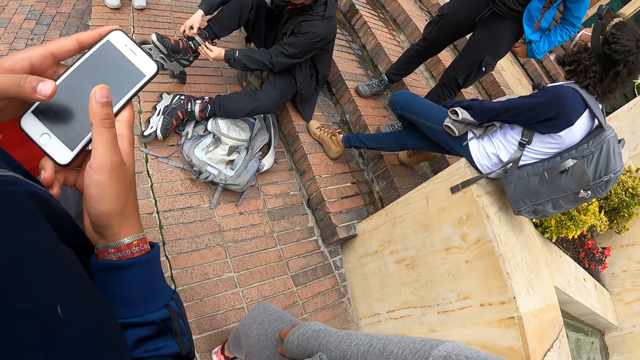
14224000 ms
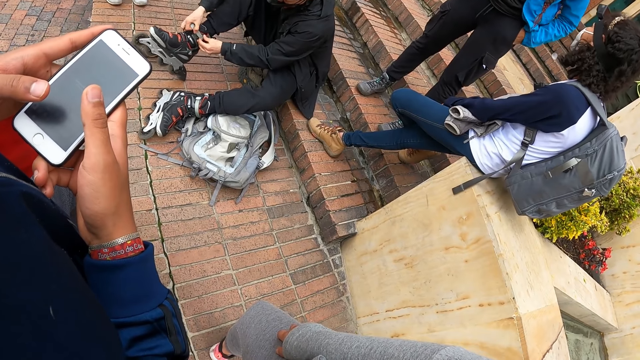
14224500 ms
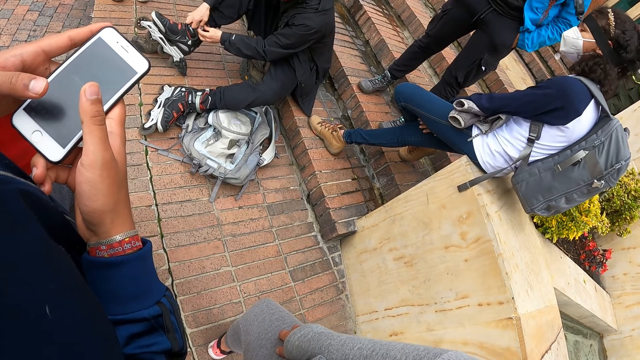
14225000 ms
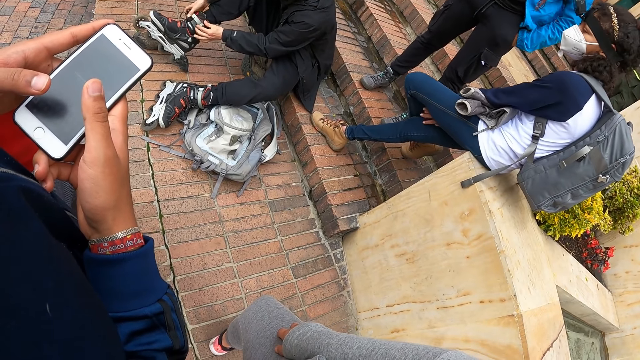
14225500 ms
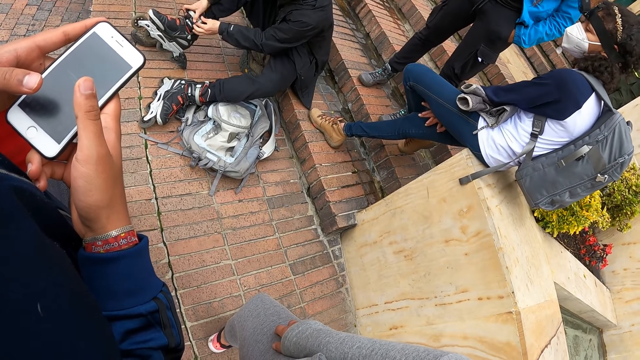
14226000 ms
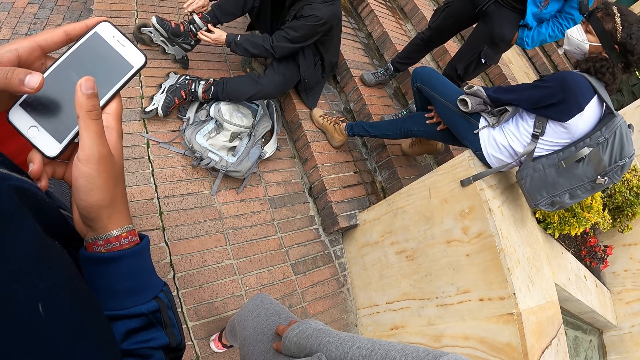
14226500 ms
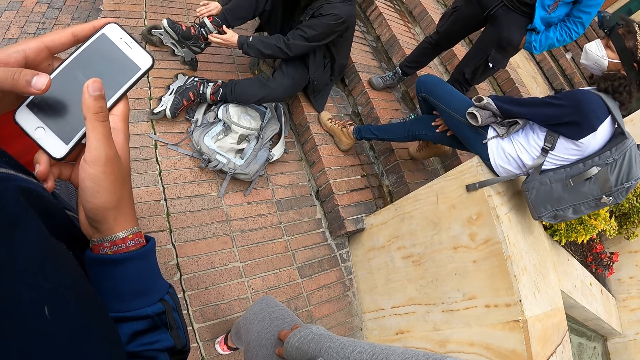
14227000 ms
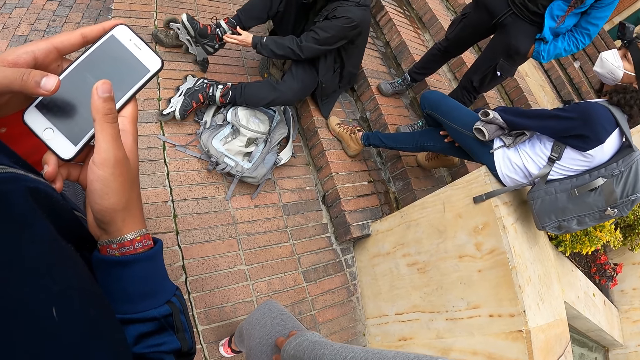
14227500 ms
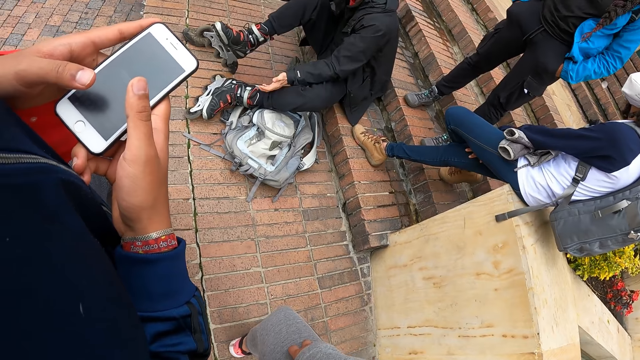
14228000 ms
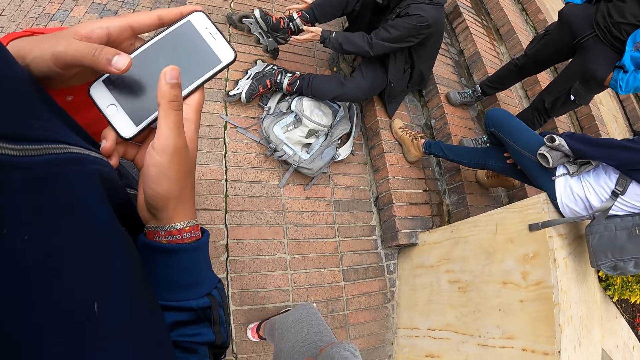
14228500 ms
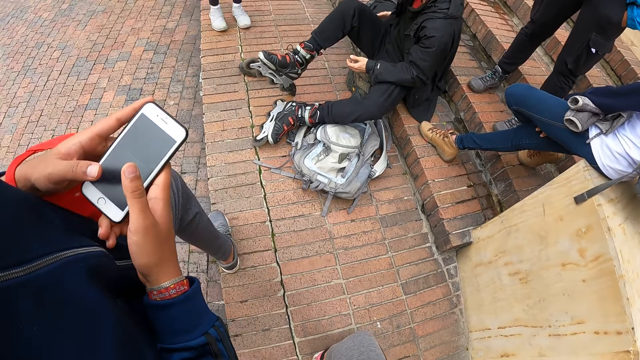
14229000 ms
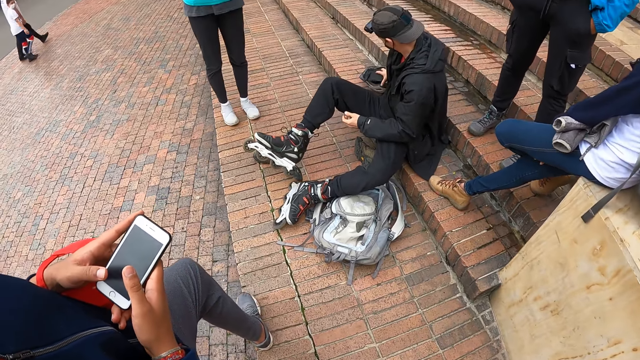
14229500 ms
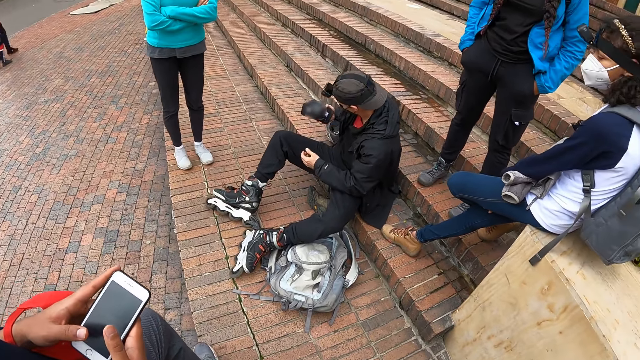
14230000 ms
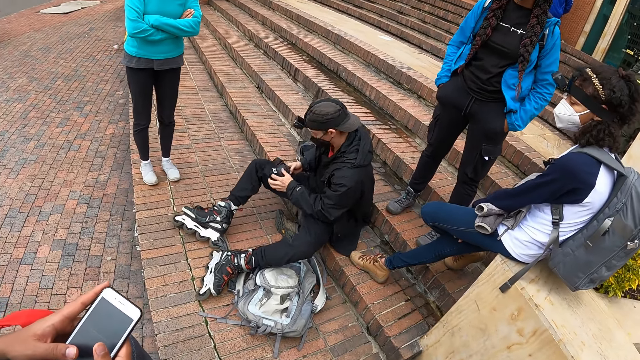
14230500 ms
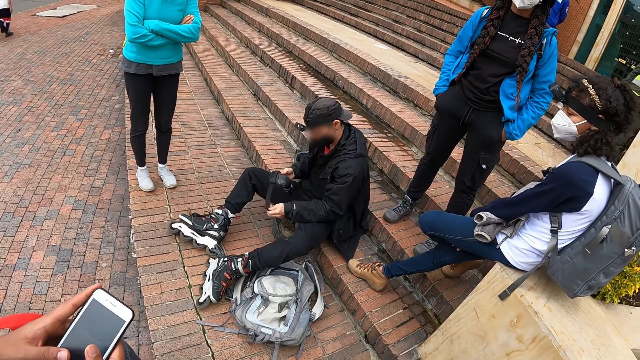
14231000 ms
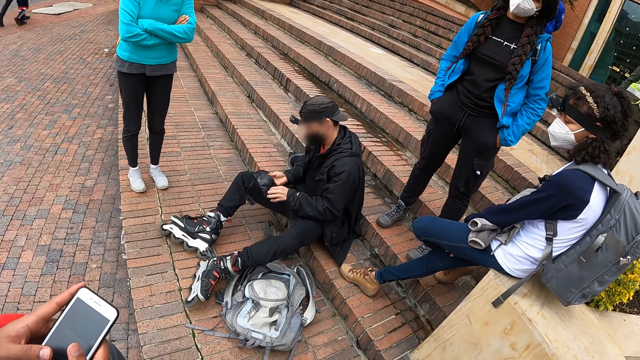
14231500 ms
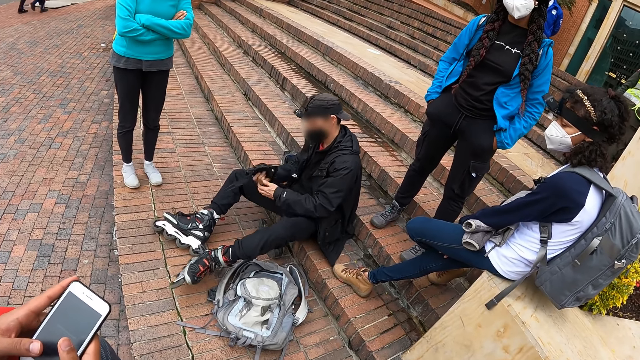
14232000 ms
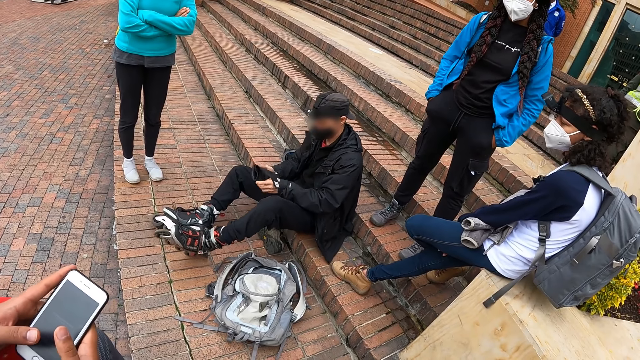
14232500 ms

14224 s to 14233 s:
A man picks up a knee pad with his right hand on the staircase. The man unbuckles the knee pad with his left hand.

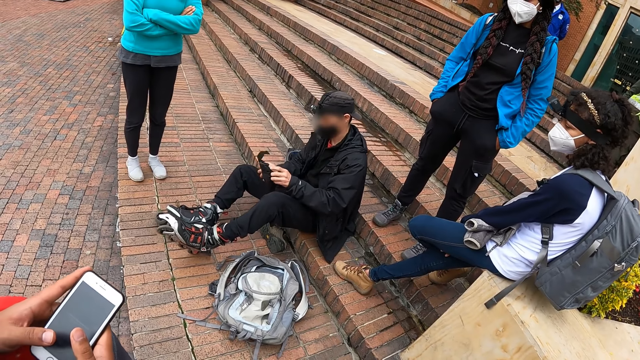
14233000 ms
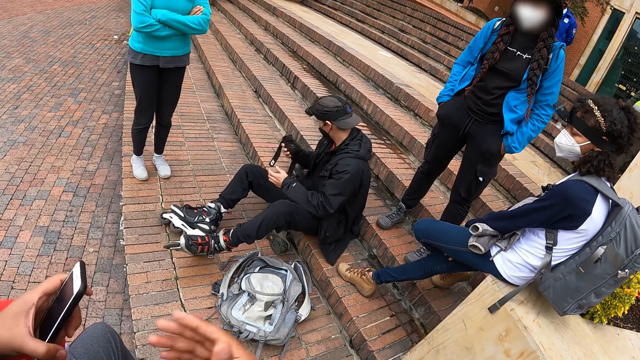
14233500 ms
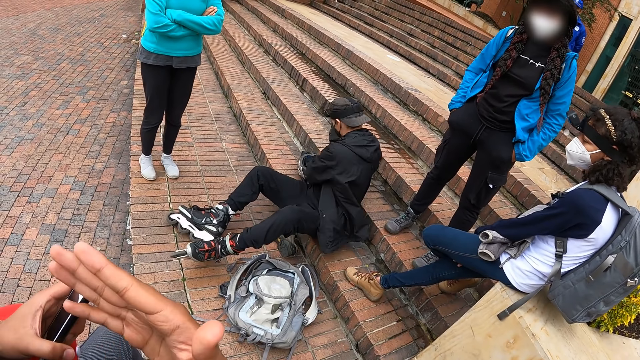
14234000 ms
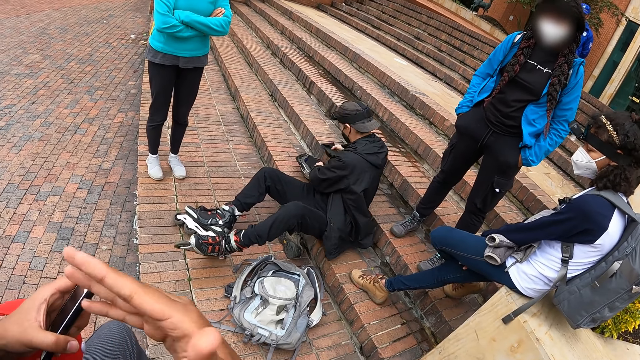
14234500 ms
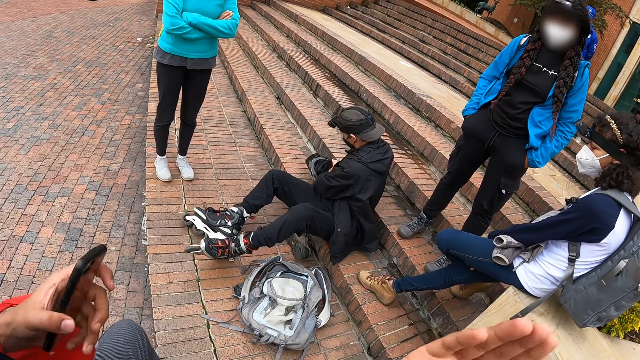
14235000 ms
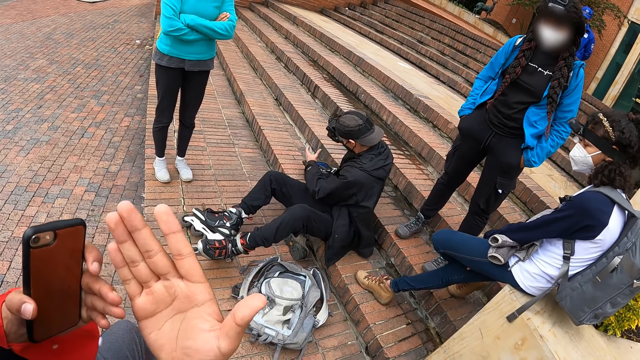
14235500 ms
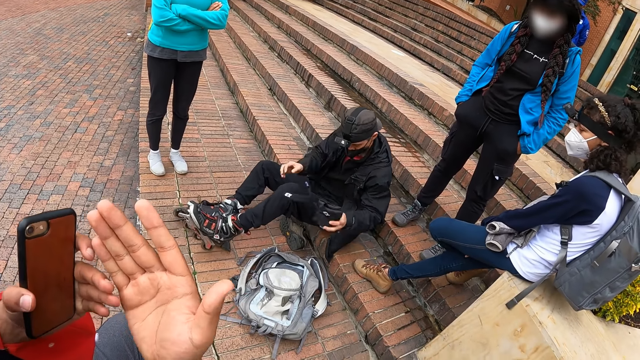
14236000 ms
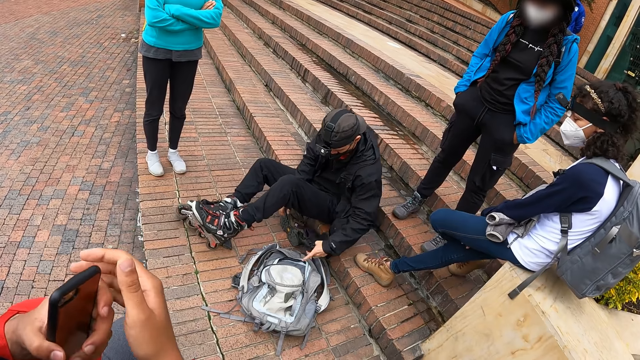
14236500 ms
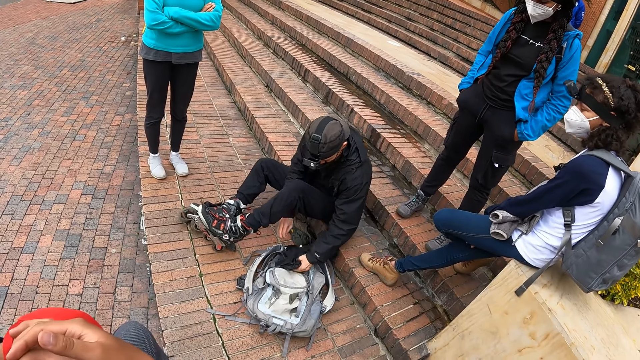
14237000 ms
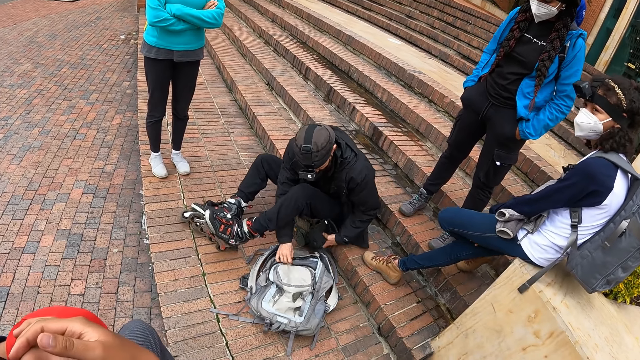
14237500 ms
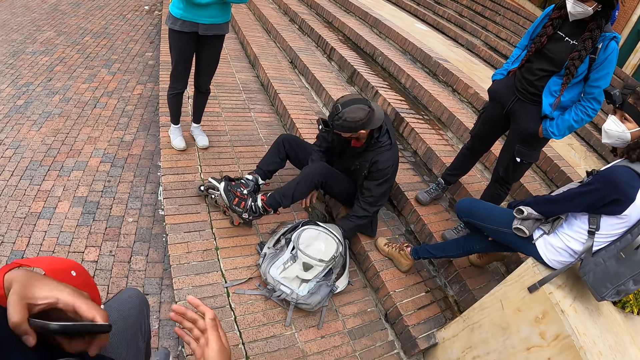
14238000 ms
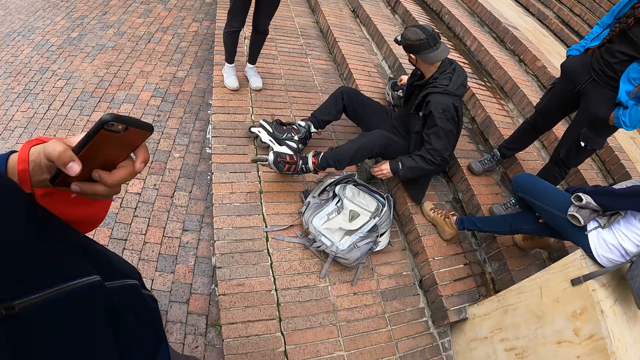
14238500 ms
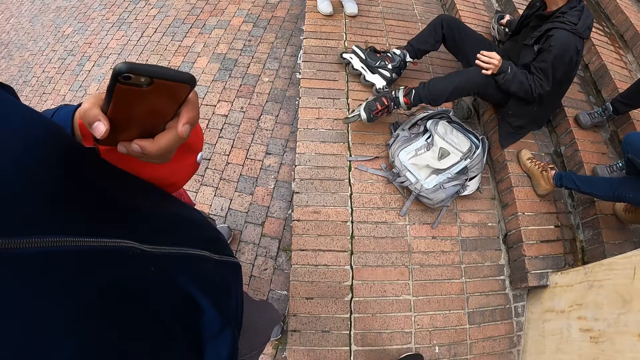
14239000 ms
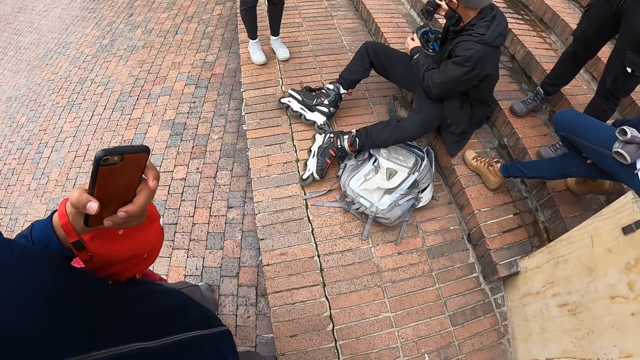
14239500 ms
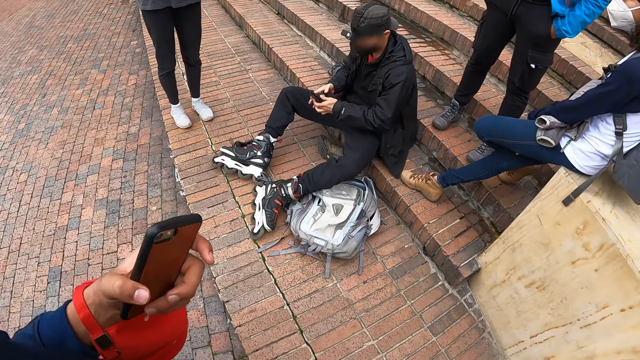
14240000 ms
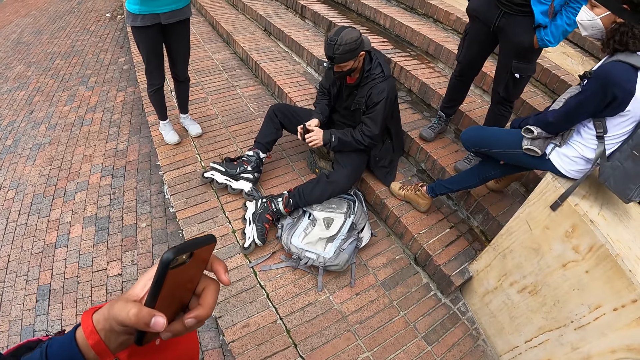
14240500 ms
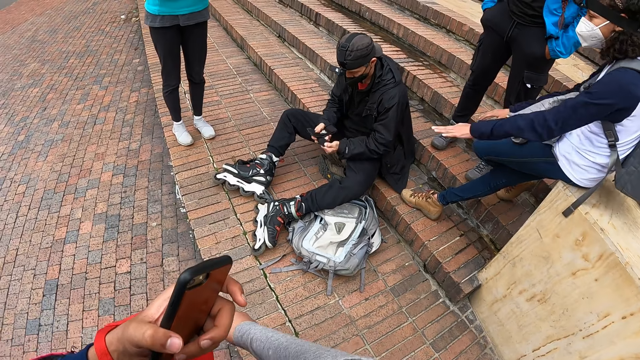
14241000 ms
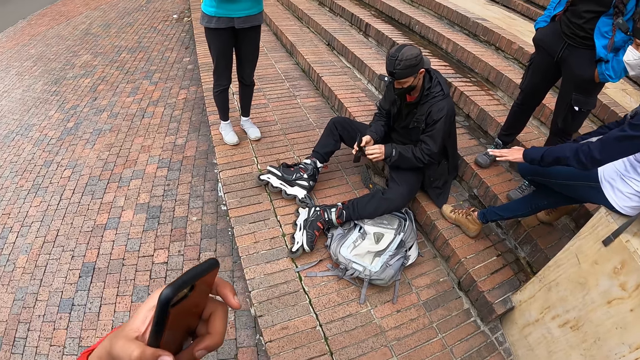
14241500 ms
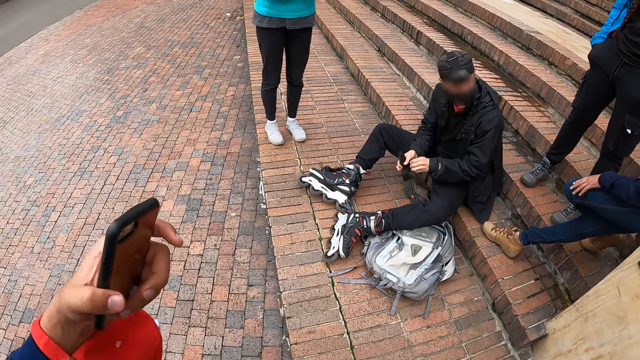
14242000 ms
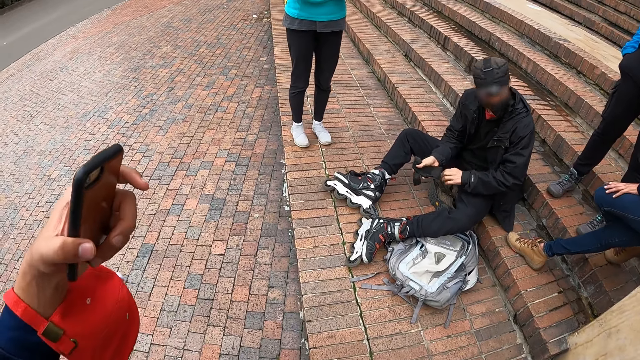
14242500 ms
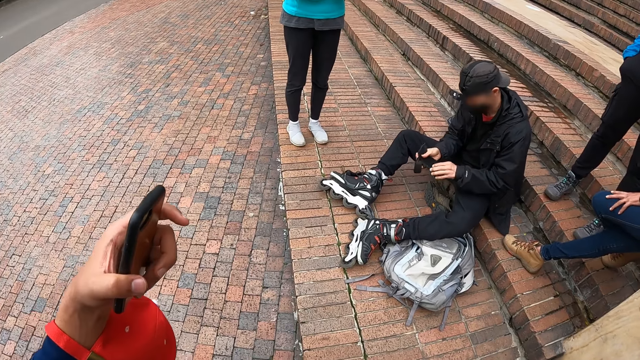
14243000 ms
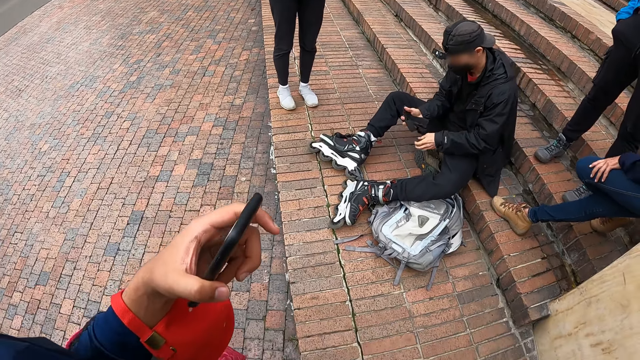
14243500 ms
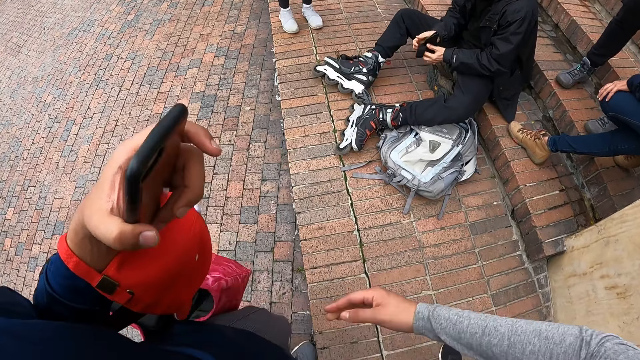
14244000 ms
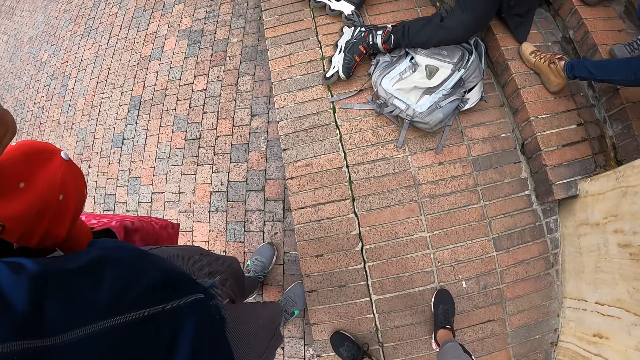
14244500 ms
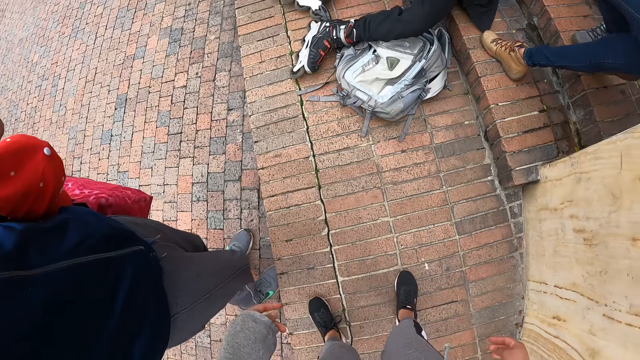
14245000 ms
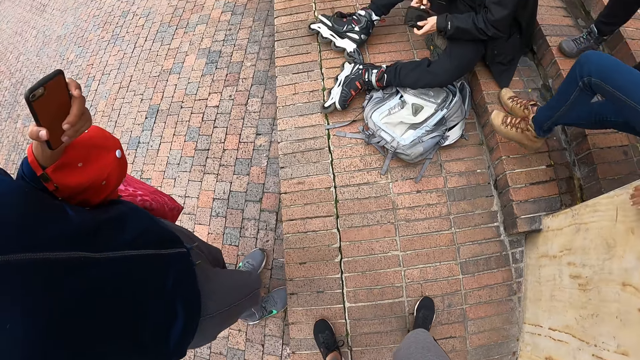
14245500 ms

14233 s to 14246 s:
A man speaks with gestures. Another man picks a knee pad in the helmet with his right hand. He passes the skating pad to his left hand, opens the bag with his right hand, and puts the knee pad inside the bag with his left hand. He picks a wrist pad or glove in the helmet with his right hand. He unbuckles the knee pad with his left hand. He opens the glove.
